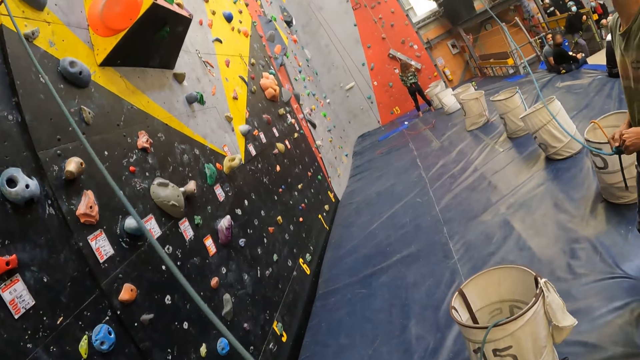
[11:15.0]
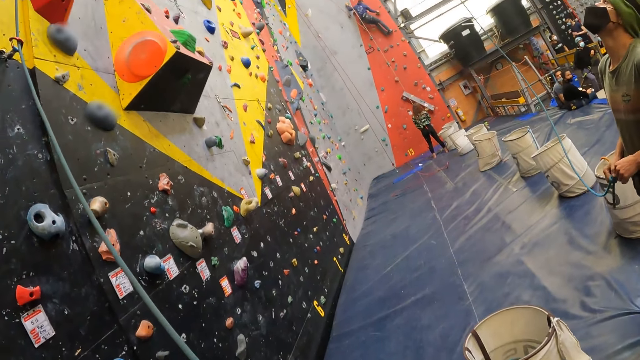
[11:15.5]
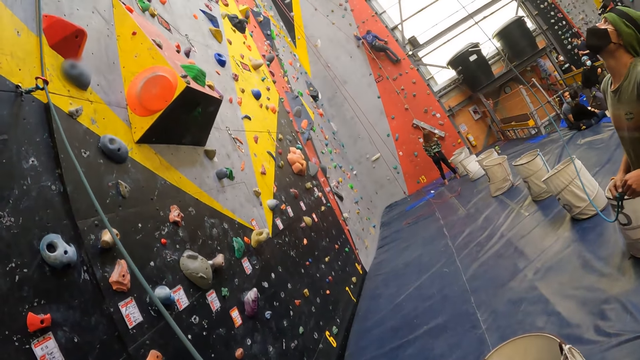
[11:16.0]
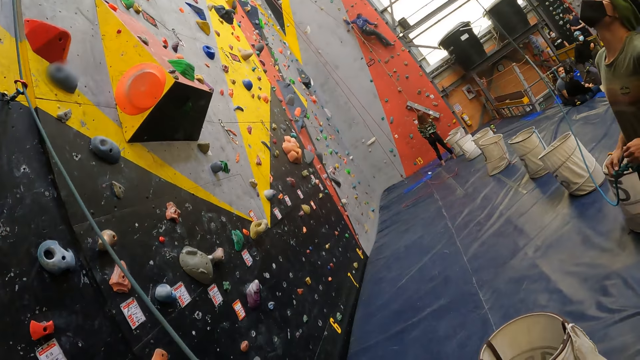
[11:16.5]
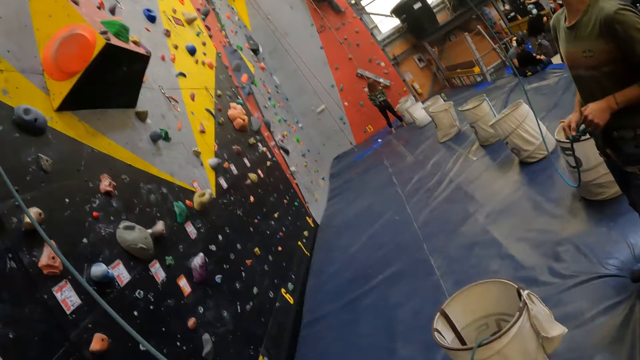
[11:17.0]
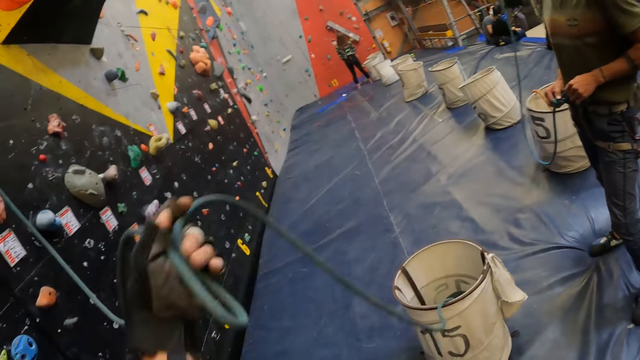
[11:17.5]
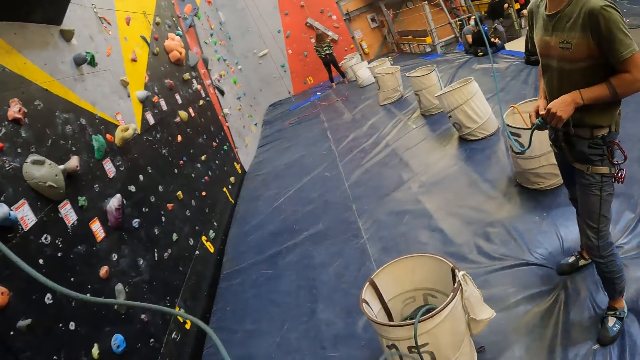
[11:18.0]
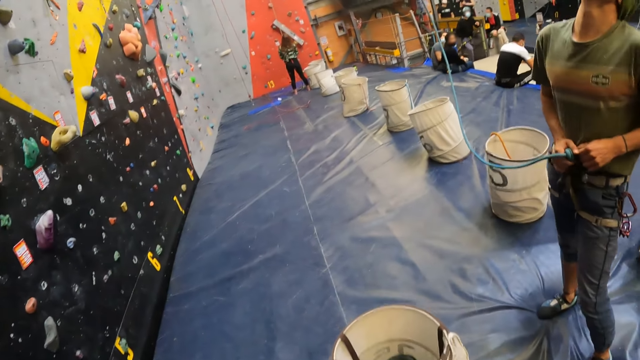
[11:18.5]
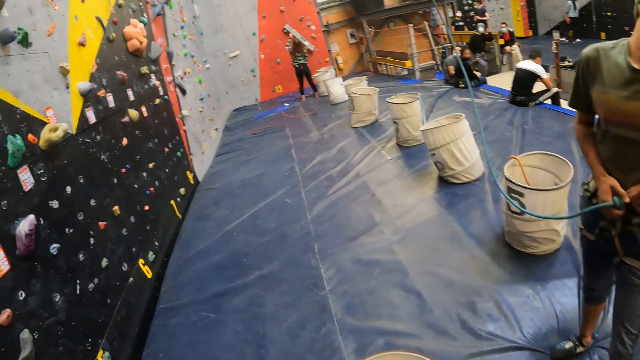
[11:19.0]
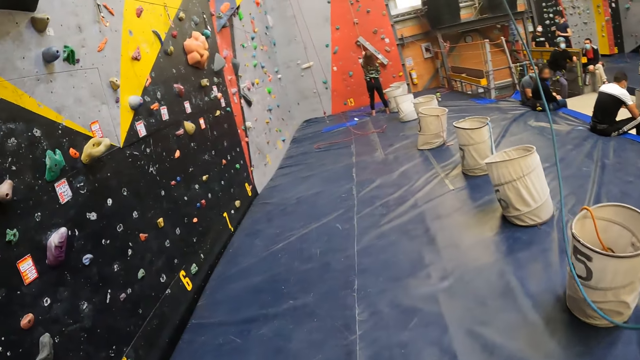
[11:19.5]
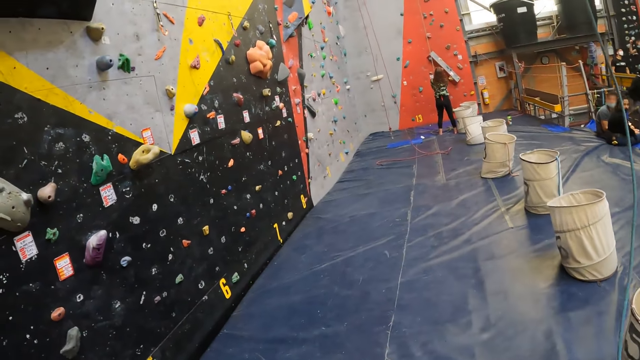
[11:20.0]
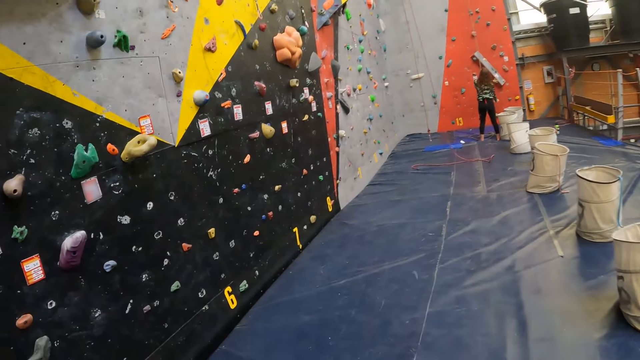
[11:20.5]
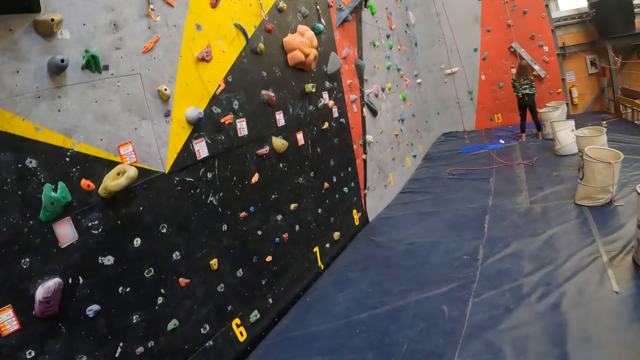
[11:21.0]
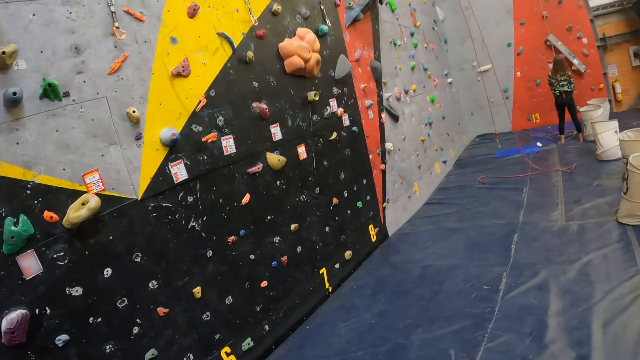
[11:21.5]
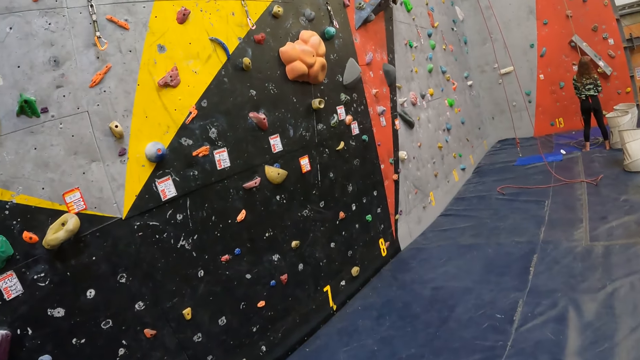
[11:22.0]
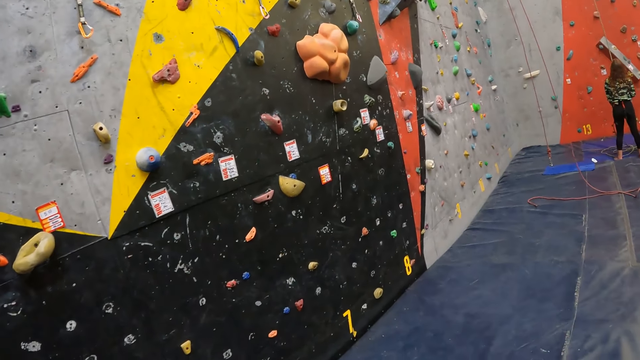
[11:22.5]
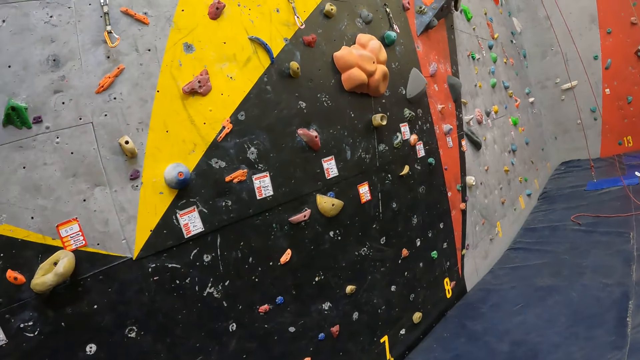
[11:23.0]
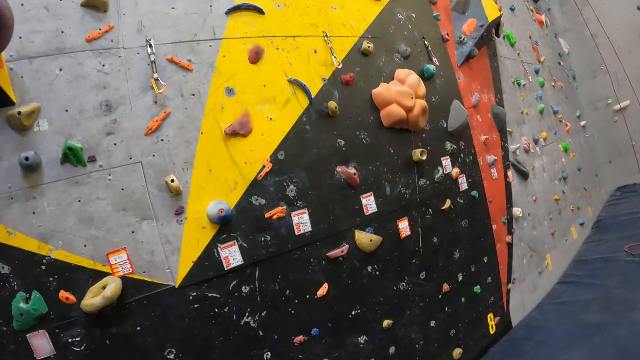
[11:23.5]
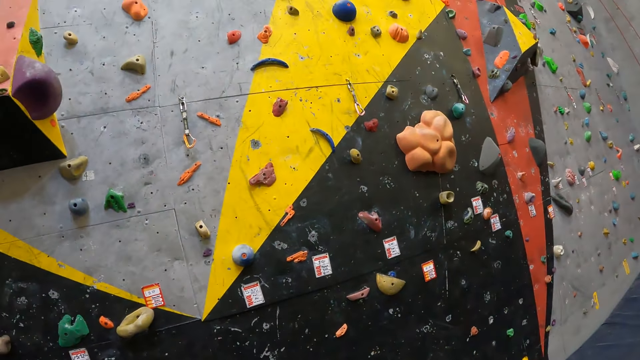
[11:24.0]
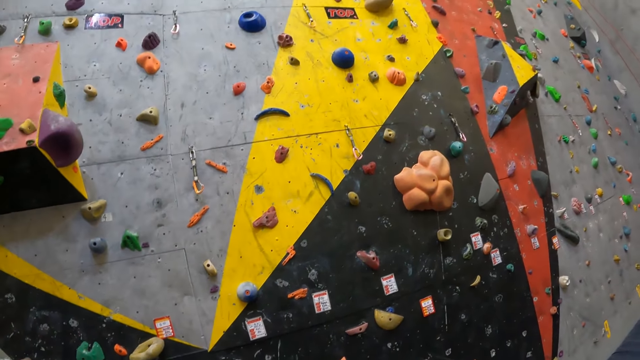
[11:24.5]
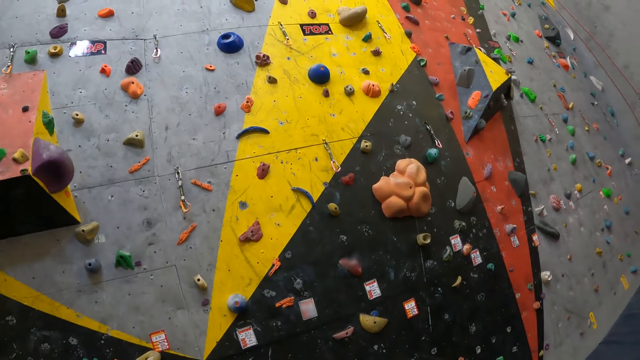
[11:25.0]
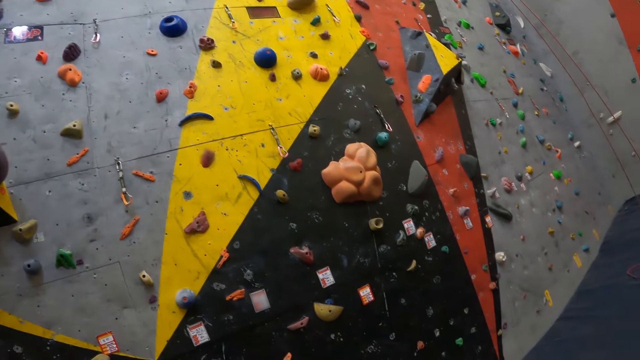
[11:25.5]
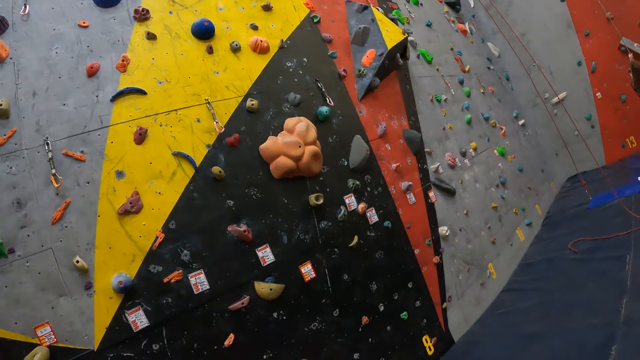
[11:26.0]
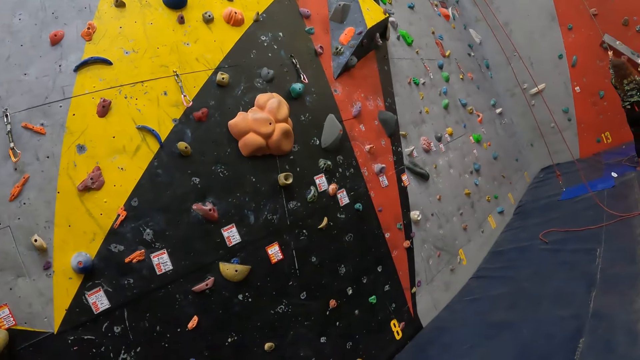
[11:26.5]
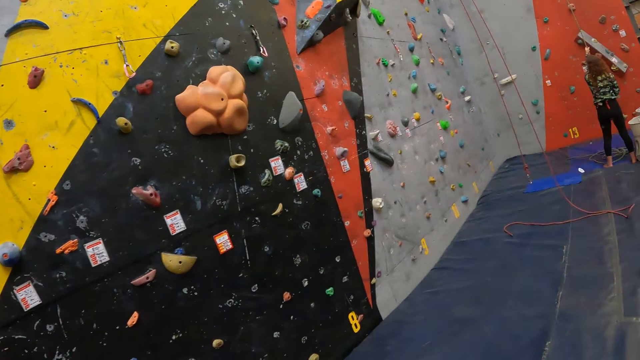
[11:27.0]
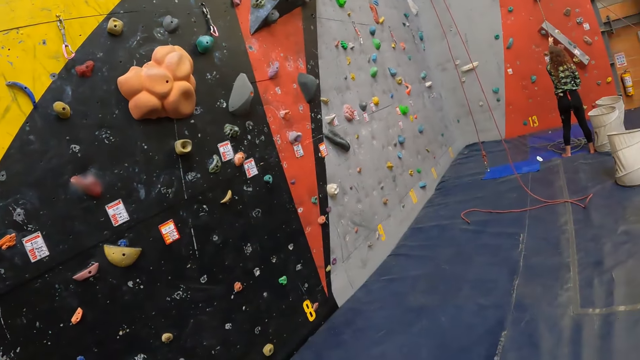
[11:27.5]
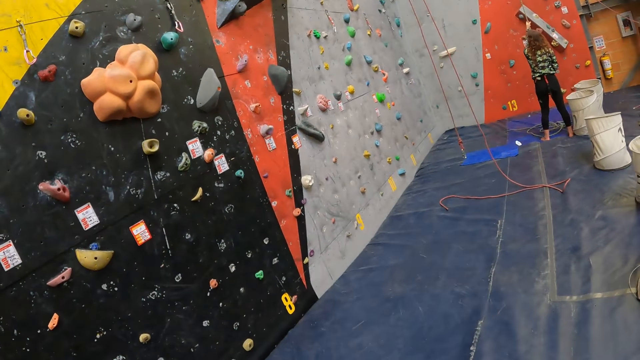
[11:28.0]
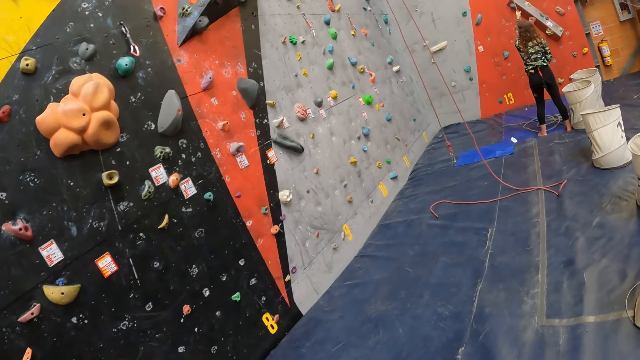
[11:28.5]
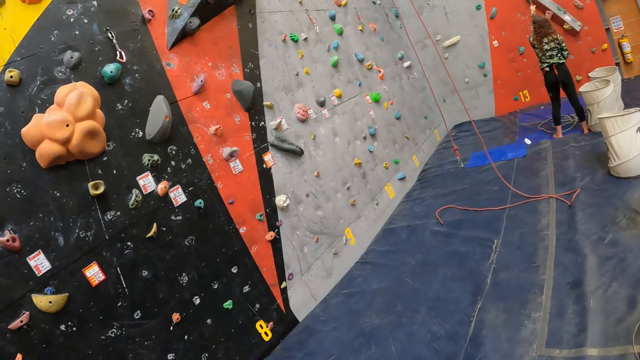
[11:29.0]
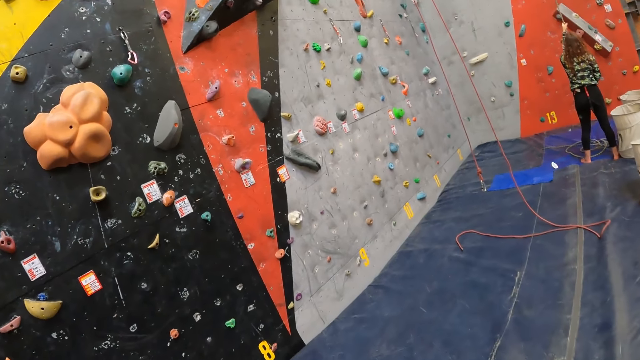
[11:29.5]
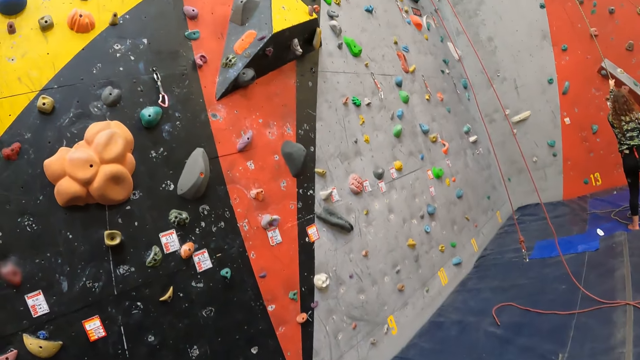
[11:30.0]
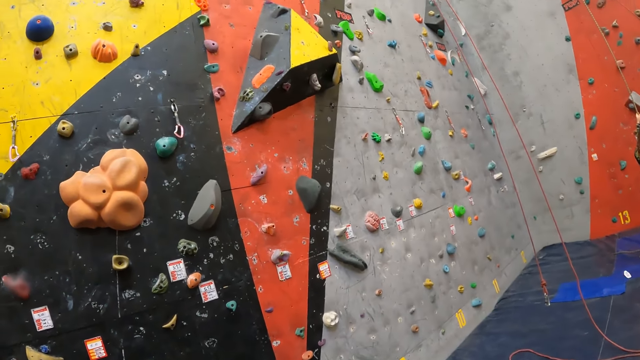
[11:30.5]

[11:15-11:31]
A man pulls a rope. The camera wearer pulls the rope. The man ties the rope. The camera wearer walks near a climbing wall. They look around the room, walk around the room, and look at the bouldering board. They look at the climbing wall.

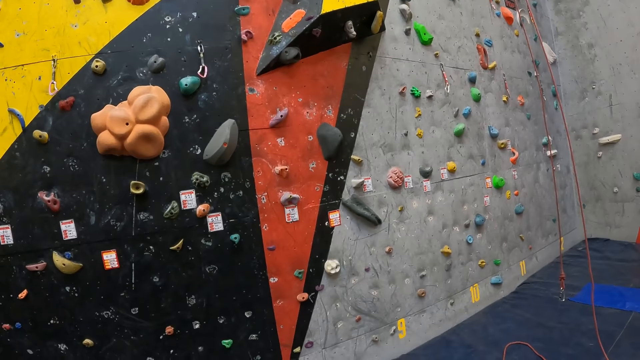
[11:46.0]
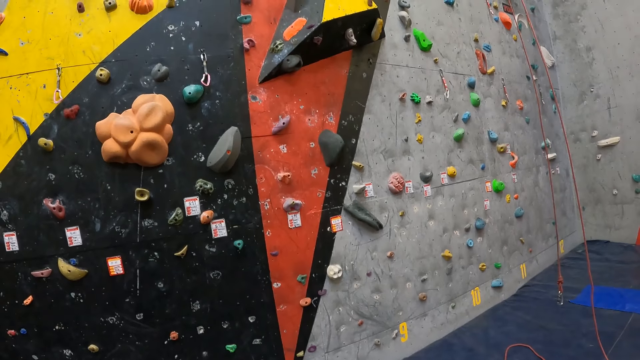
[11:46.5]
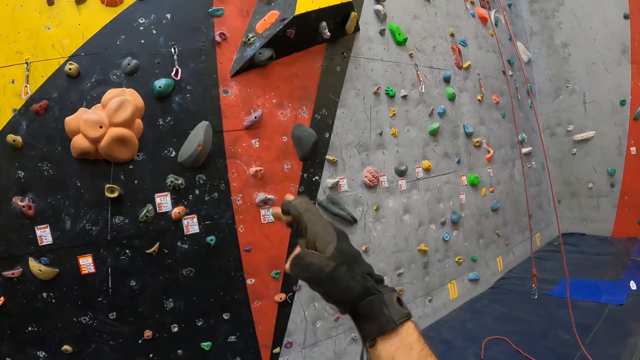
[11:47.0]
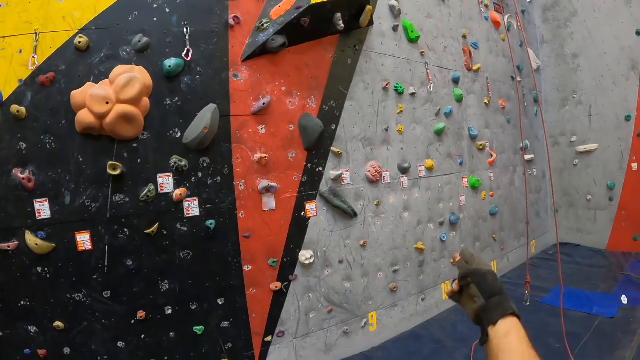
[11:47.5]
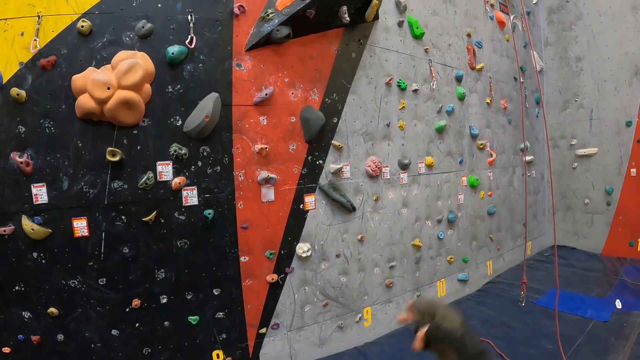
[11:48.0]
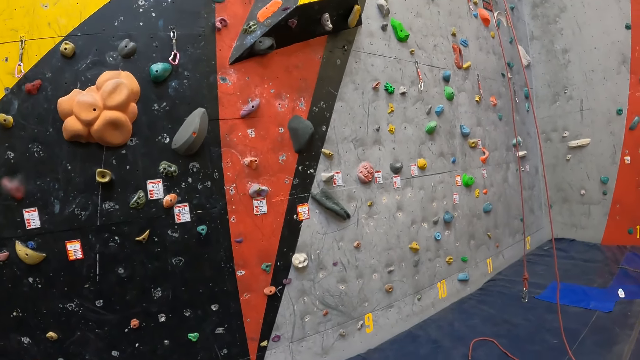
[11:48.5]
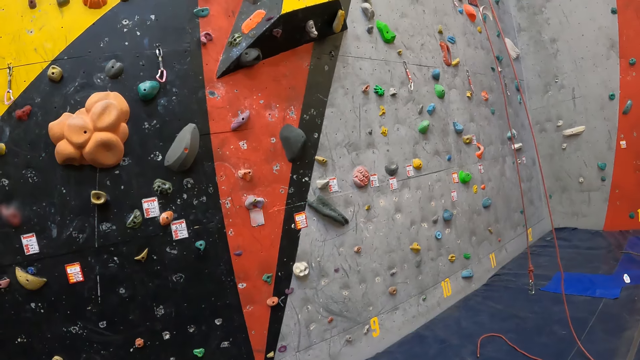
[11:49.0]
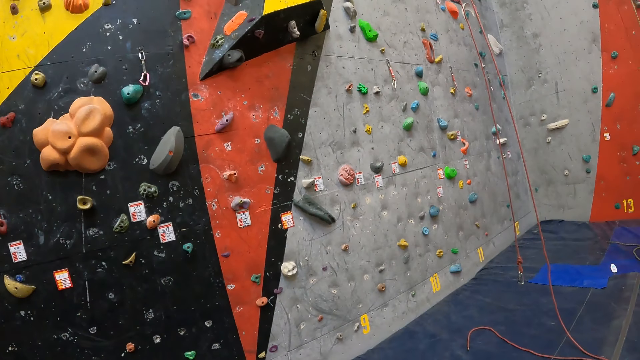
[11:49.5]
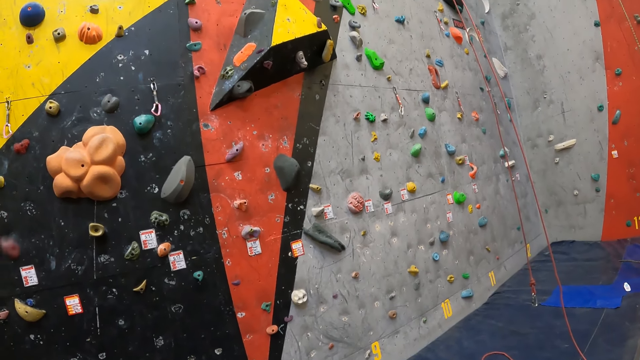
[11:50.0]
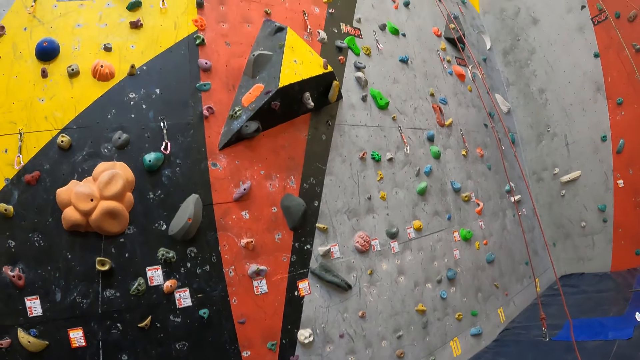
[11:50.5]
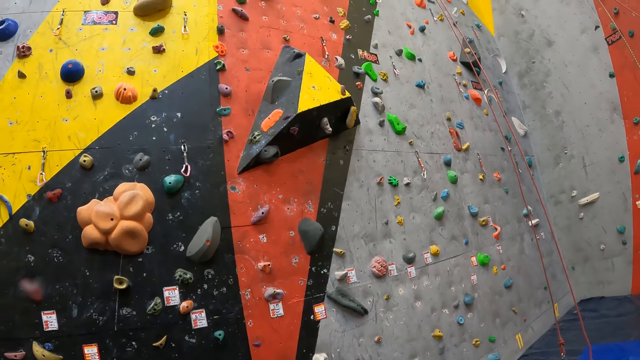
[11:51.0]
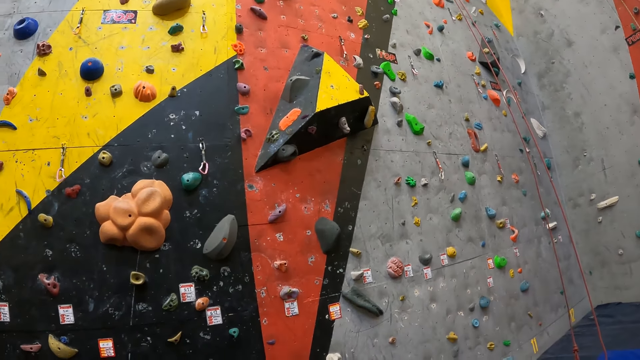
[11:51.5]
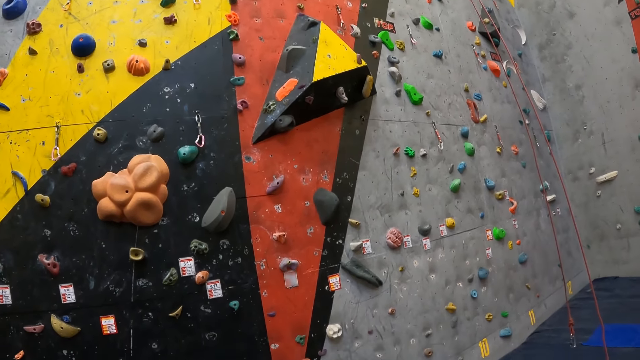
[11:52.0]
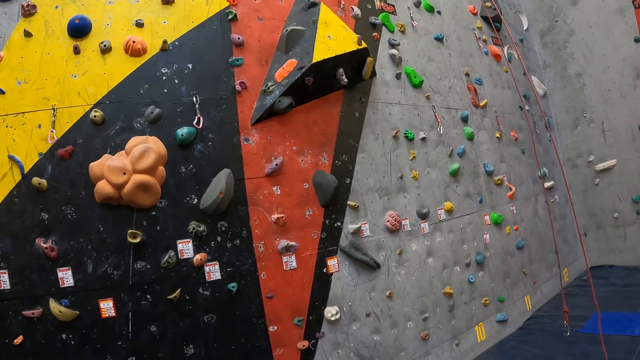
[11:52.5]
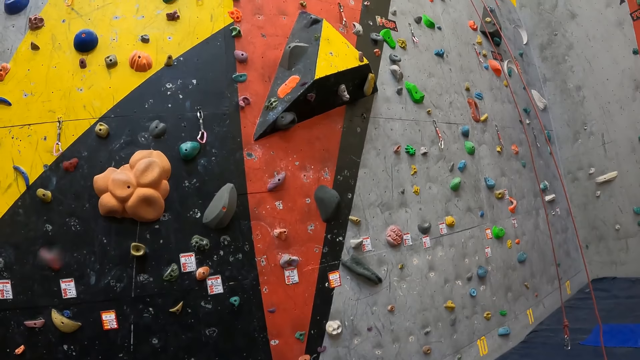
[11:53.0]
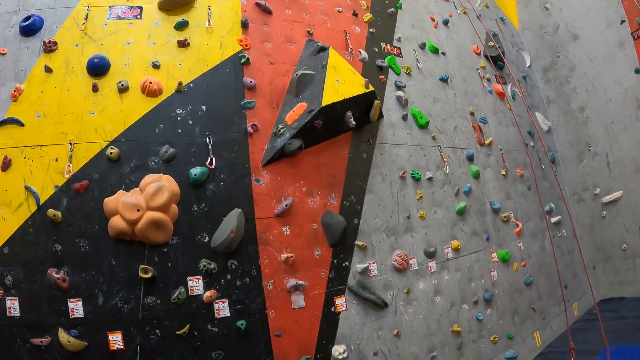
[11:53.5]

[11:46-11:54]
The camera wearer gestures his hand. He looks at the bouldering board.
